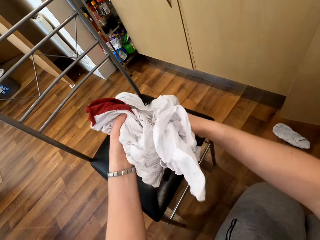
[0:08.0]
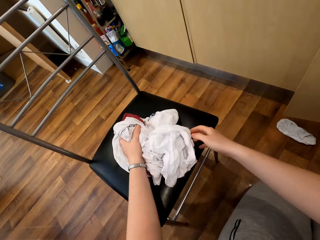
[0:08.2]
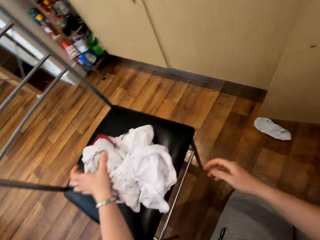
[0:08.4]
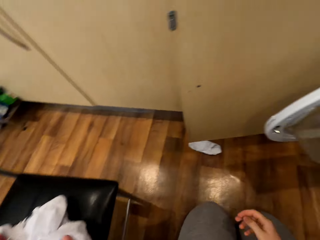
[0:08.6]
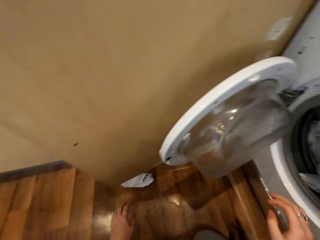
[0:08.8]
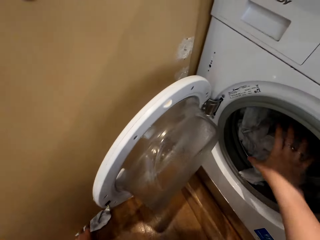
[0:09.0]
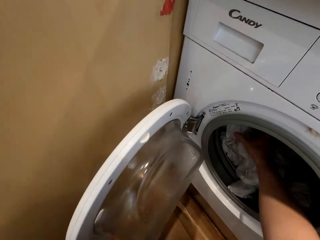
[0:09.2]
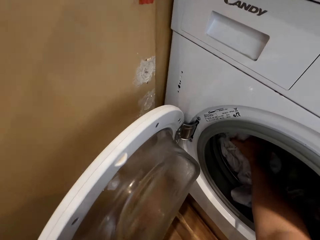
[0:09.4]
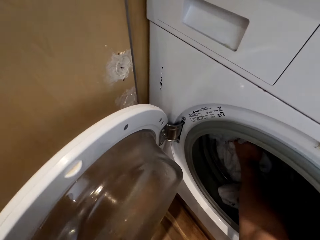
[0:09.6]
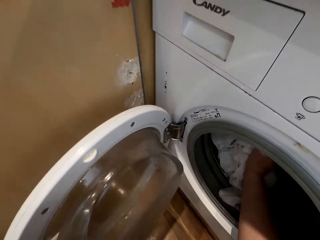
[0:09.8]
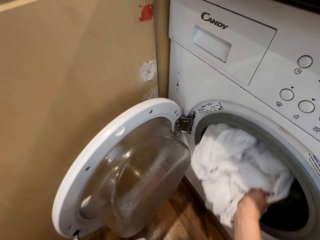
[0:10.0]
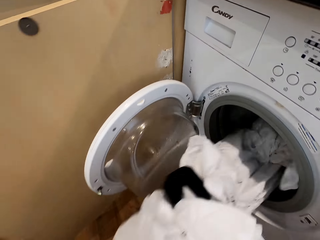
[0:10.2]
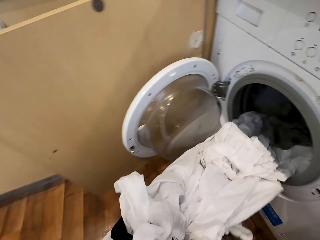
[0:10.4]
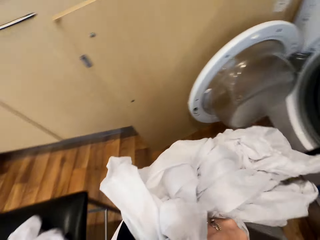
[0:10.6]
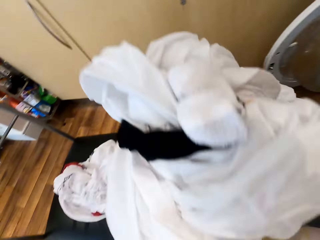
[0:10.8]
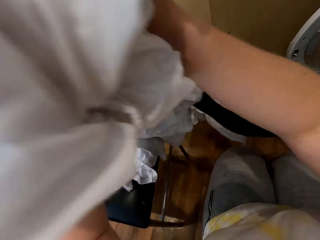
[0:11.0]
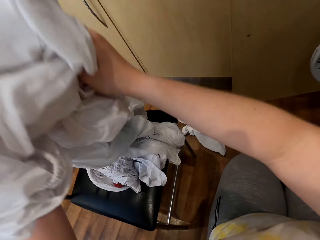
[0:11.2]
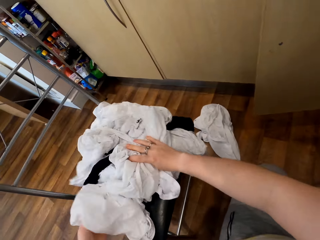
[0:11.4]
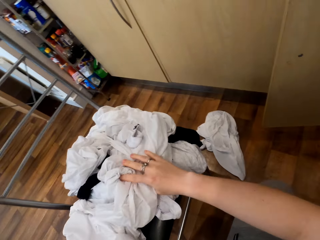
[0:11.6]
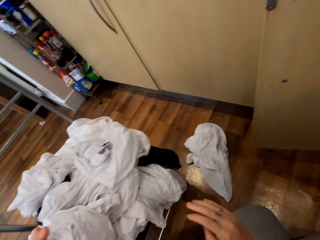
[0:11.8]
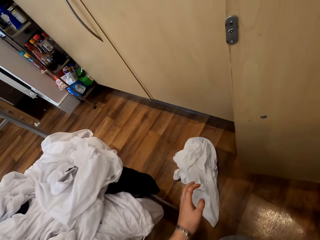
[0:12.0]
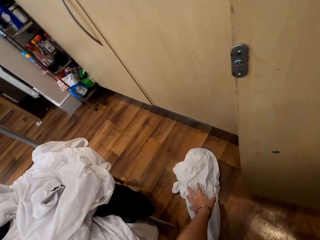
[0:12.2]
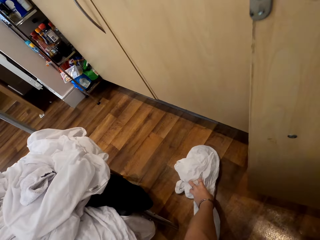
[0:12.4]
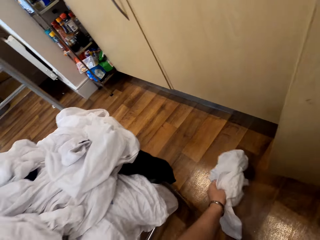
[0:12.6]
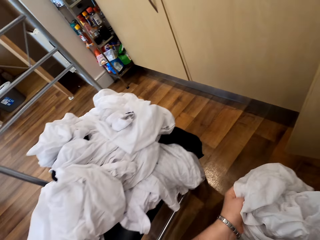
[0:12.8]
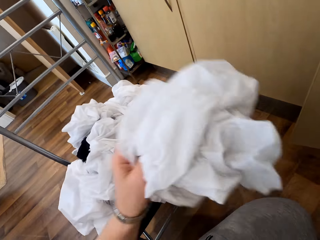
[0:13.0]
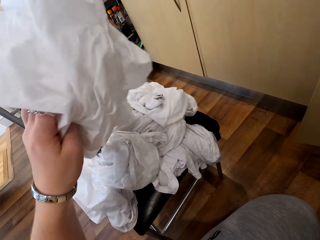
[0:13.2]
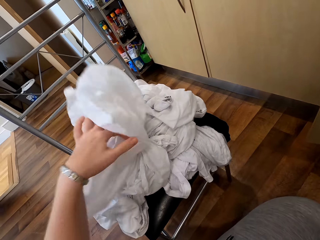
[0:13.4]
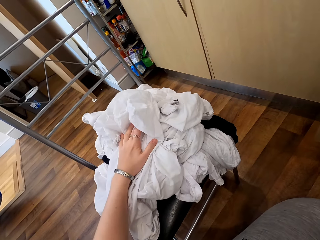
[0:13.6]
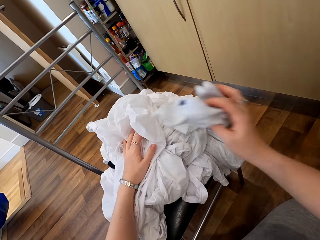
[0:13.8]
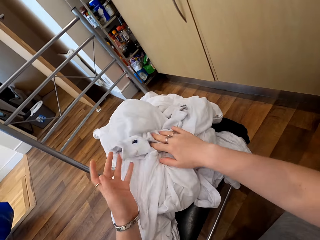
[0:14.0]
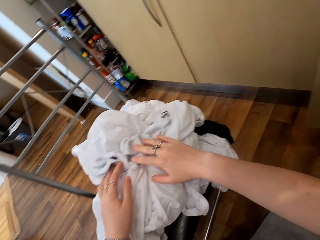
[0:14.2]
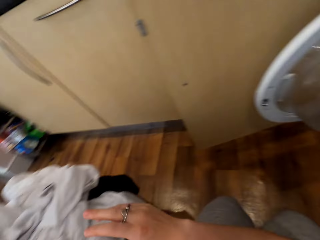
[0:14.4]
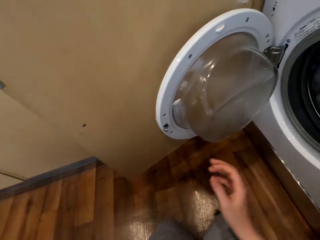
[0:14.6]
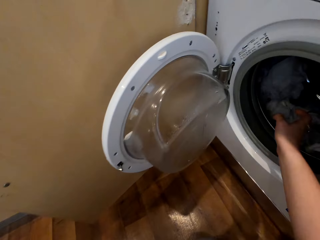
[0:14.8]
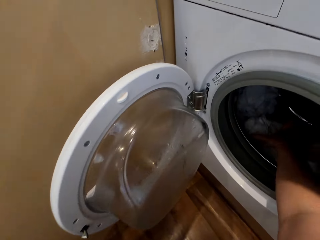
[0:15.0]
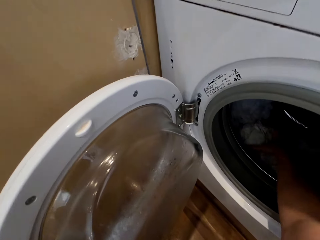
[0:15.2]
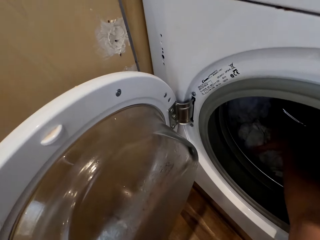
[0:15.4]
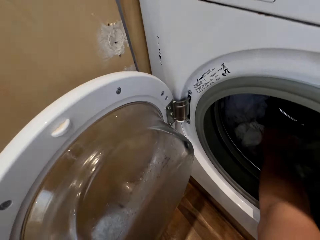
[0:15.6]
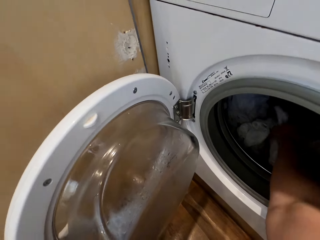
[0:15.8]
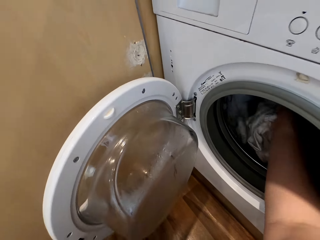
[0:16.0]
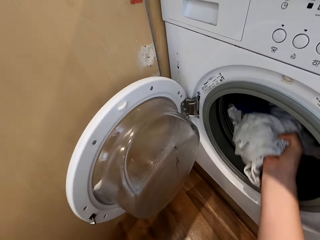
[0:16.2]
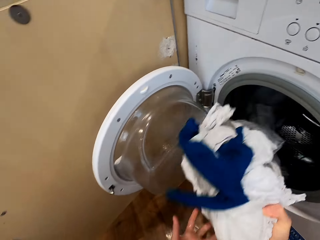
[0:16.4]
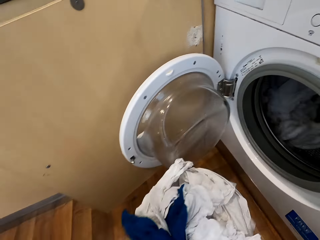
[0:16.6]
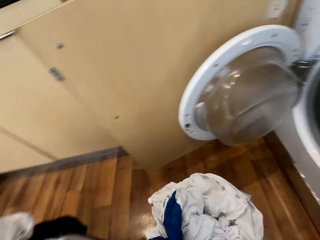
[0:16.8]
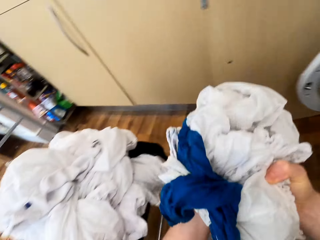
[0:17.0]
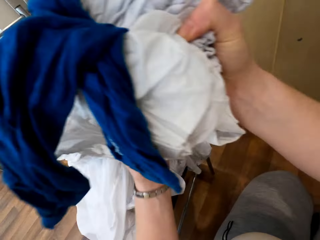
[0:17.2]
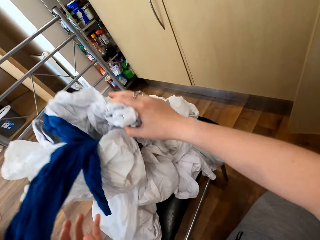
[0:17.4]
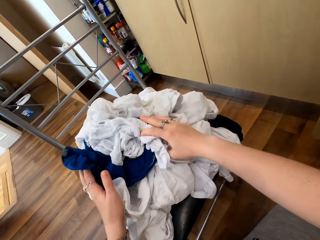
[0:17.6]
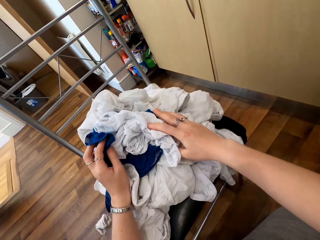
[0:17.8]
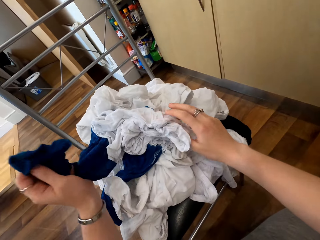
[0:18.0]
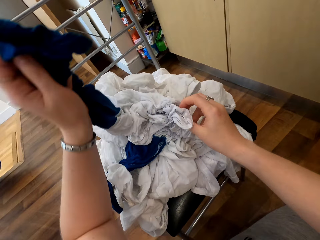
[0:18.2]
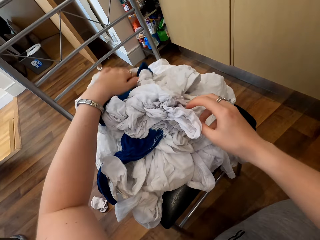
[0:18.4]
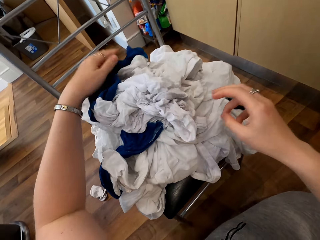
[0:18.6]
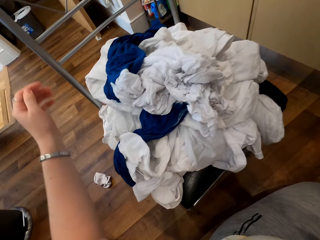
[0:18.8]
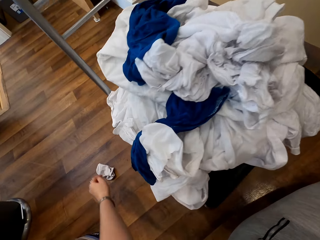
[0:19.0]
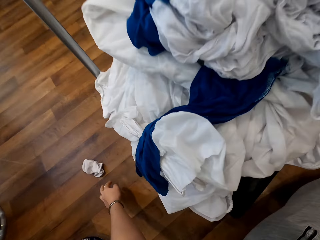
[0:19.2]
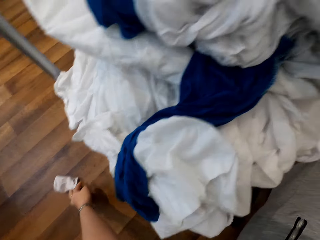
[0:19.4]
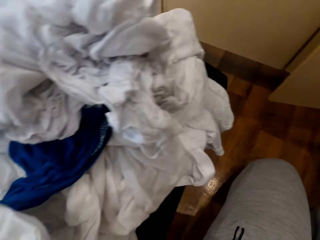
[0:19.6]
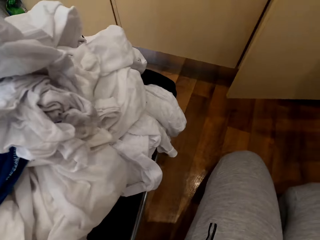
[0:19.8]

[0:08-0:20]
The camera wearer puts the clothes on the chair. They remove the clothes from the dry cleaner machine. They put the clothes on the chair. They take a cloth from the floor. They put the cloth on the chair. They remove the clothes from the dry cleaner machine. They put the clothes on the chair.

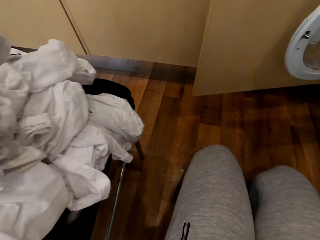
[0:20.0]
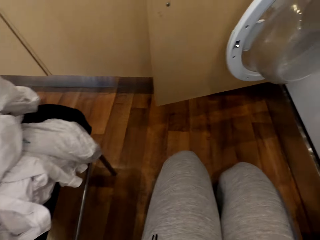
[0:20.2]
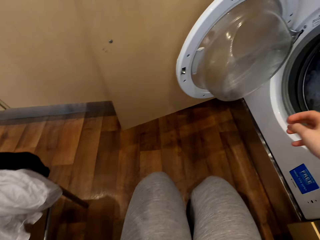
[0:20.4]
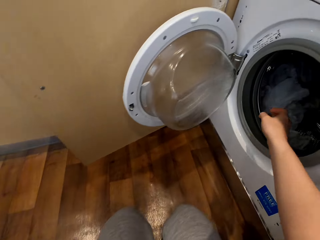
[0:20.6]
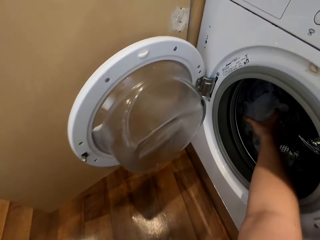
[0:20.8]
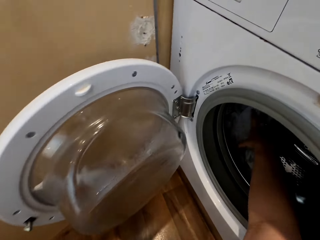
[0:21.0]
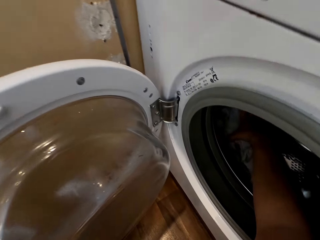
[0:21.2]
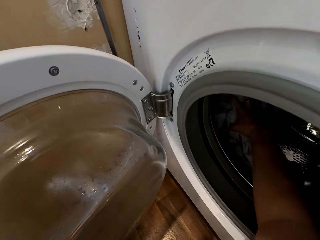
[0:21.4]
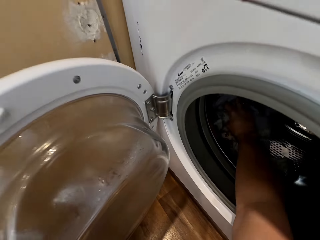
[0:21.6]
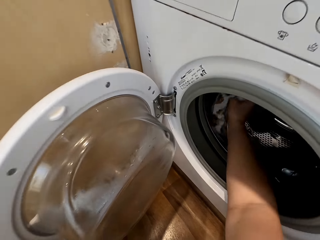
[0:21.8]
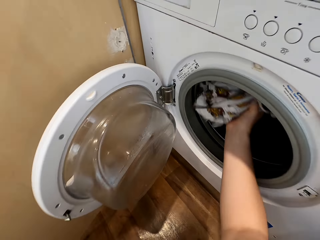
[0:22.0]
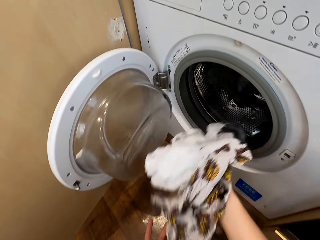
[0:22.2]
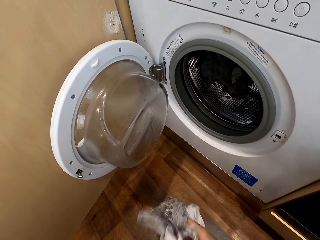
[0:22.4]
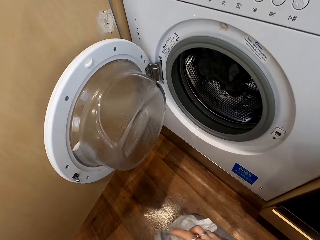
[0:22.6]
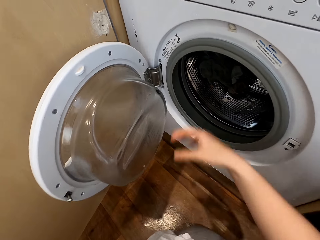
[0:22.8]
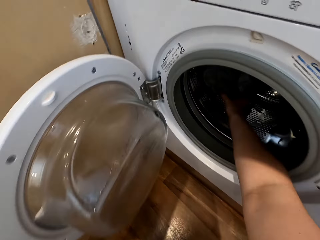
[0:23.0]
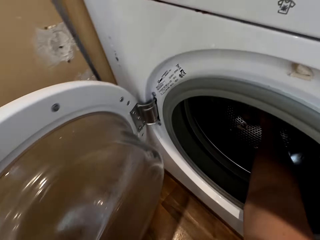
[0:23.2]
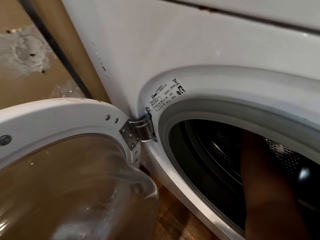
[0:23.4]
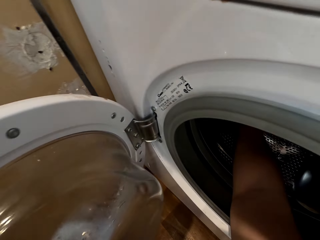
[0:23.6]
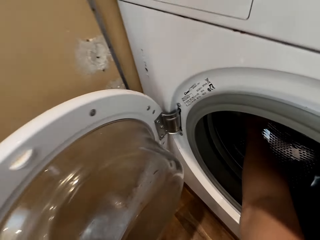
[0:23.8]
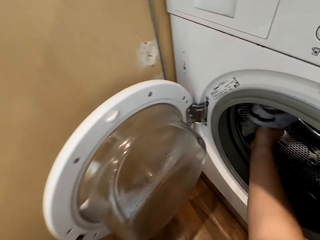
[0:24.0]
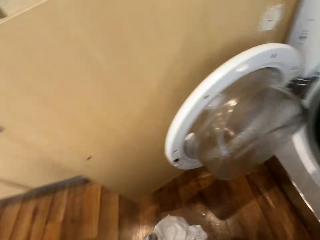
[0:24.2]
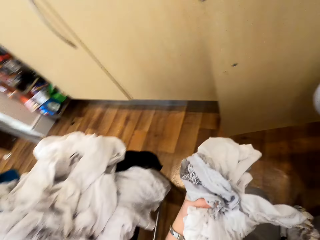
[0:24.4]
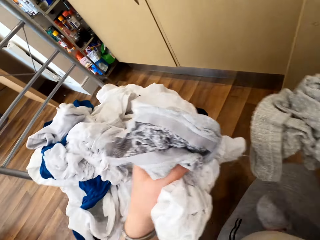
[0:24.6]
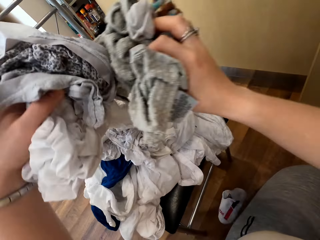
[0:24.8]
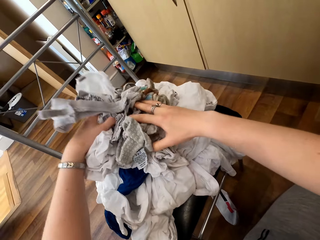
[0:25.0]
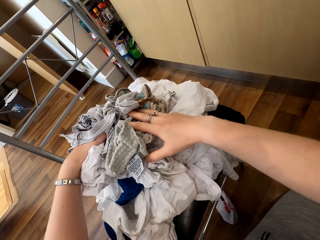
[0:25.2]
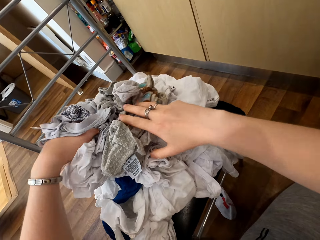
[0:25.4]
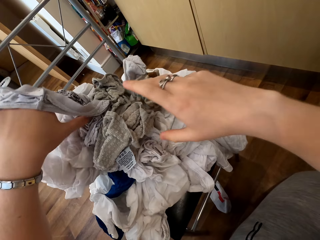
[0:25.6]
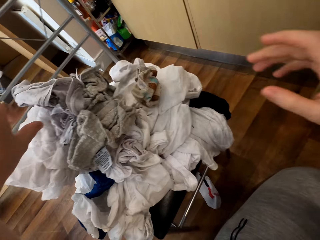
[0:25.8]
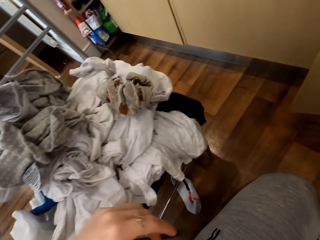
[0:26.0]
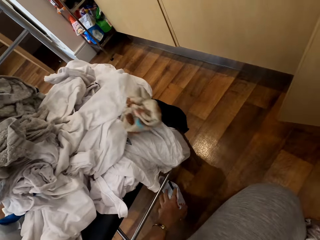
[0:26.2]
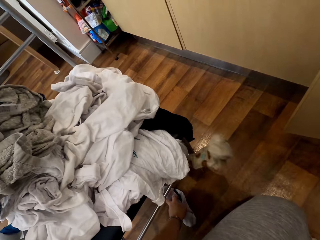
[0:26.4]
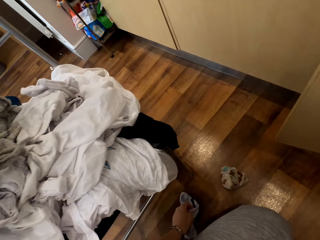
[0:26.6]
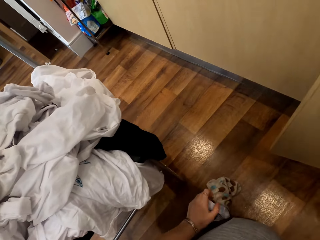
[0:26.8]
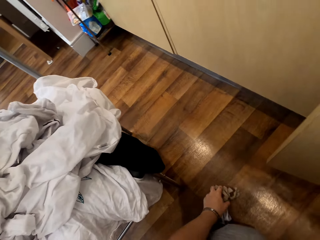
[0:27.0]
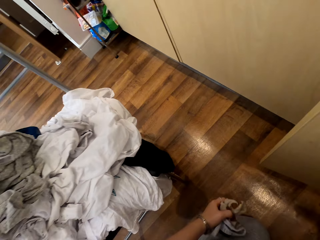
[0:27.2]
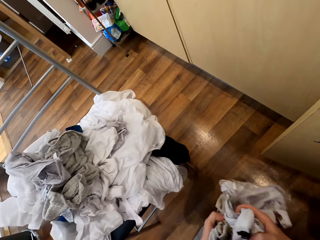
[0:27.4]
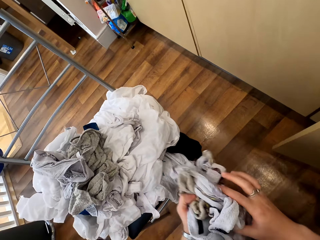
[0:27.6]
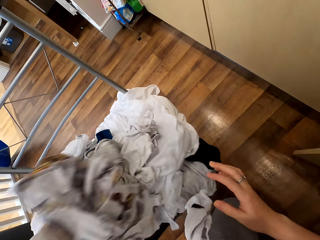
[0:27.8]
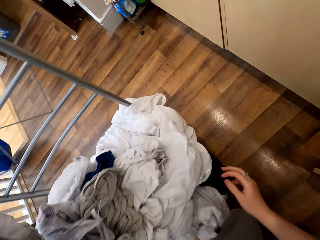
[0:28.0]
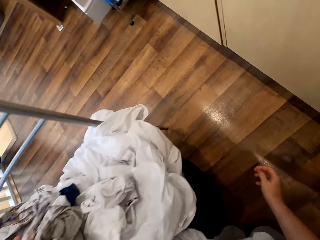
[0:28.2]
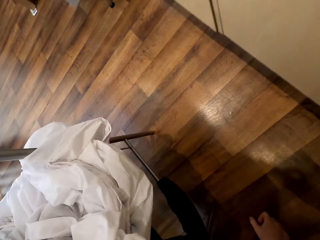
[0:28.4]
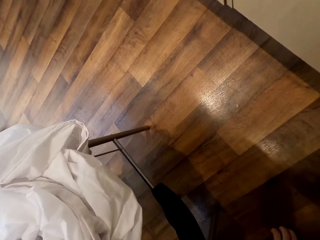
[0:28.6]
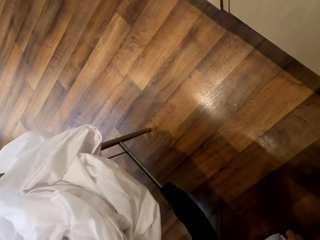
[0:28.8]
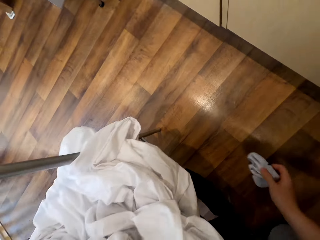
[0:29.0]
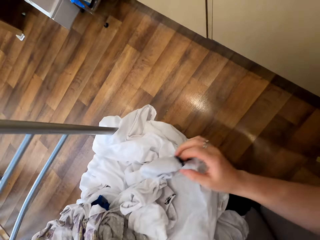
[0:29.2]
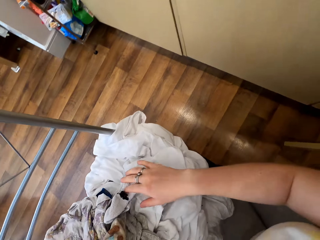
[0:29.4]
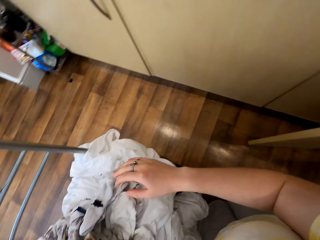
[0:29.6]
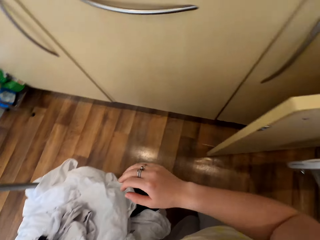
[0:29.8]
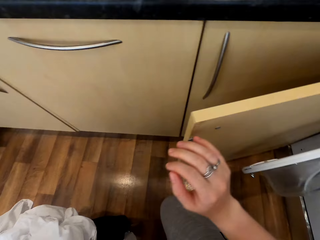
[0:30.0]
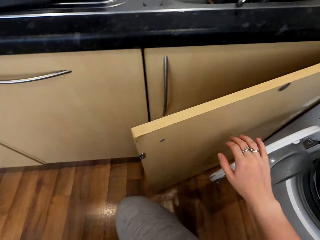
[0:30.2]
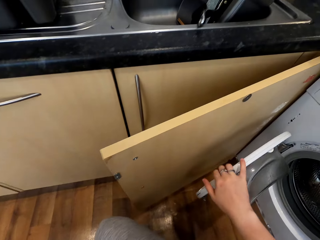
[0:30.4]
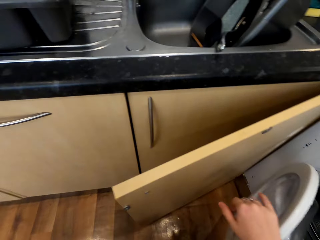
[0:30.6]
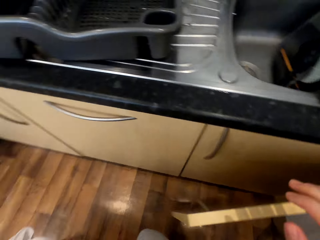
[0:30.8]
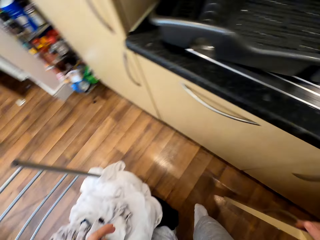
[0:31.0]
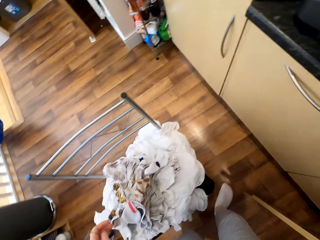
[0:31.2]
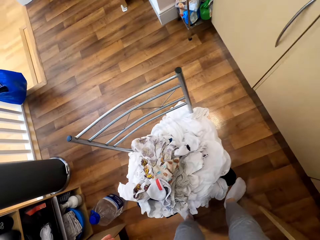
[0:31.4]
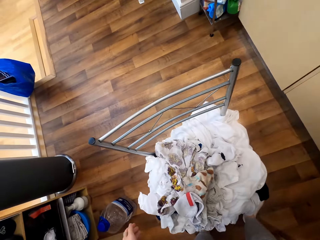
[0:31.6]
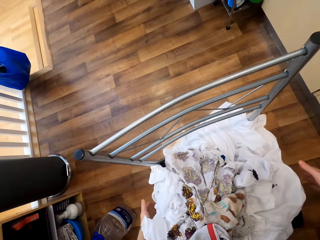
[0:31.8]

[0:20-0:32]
The camera wearer removes the clothes from the dry cleaner machine. They put the clothes on the chair. They close the dry cleaner machine.
